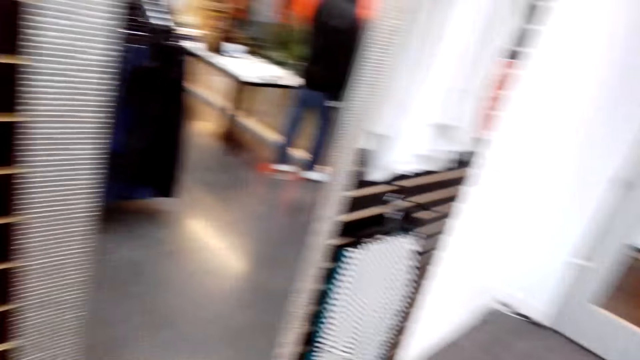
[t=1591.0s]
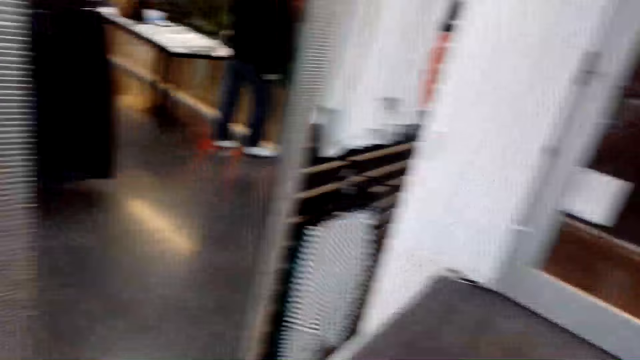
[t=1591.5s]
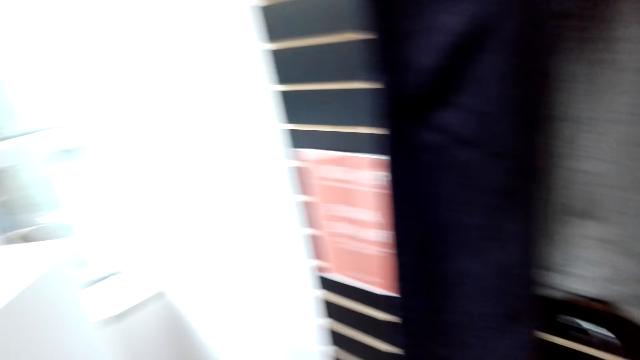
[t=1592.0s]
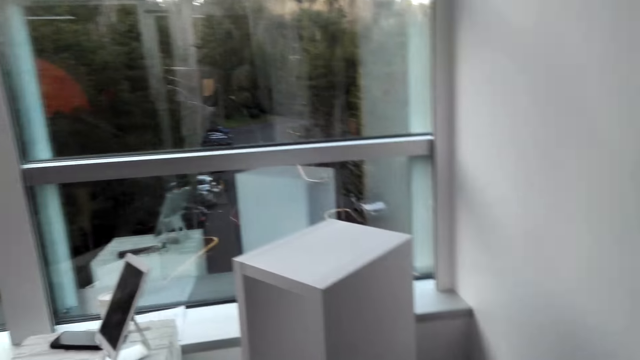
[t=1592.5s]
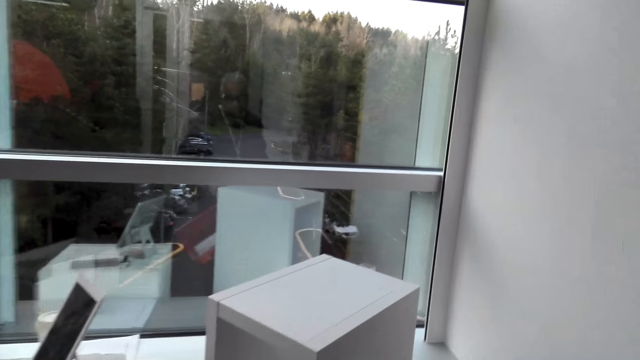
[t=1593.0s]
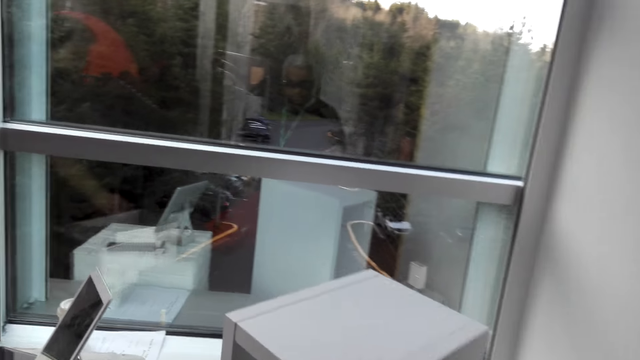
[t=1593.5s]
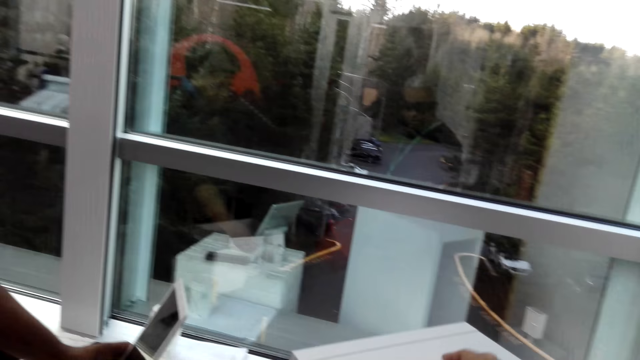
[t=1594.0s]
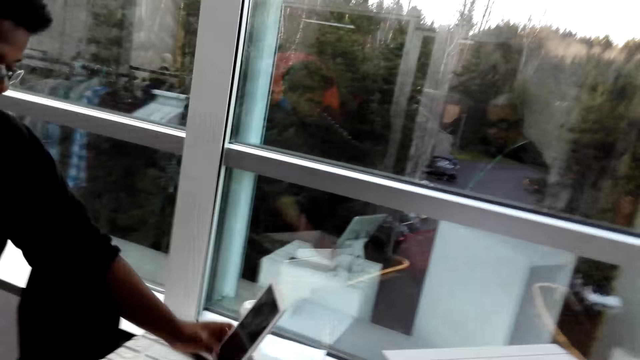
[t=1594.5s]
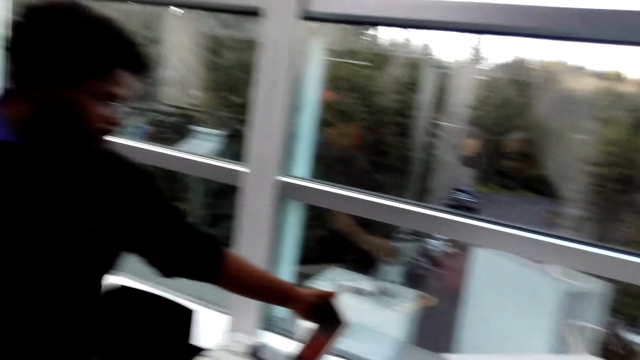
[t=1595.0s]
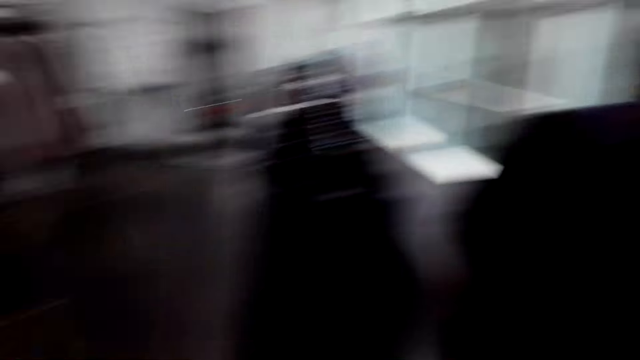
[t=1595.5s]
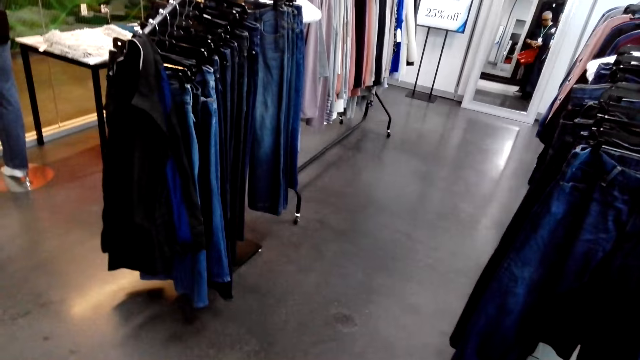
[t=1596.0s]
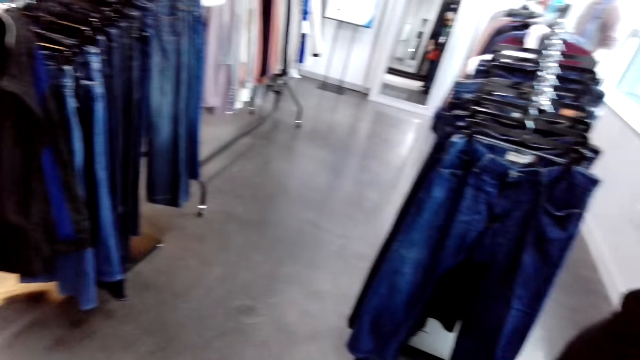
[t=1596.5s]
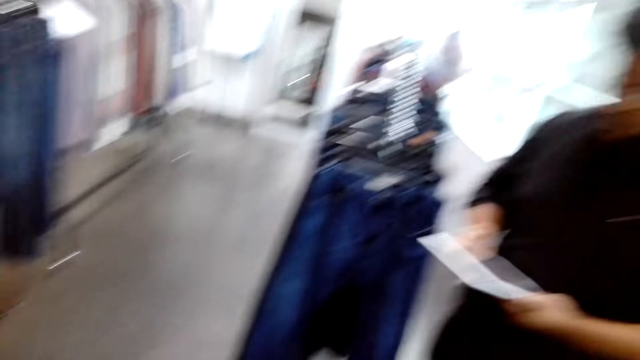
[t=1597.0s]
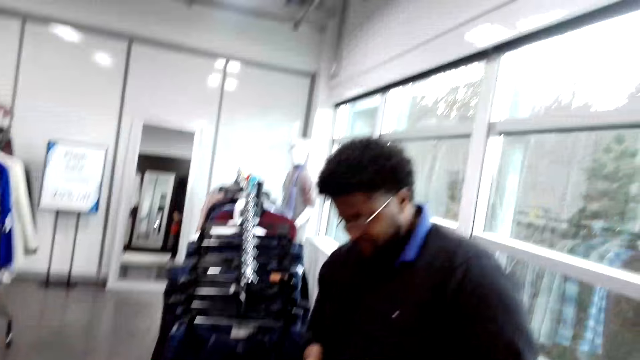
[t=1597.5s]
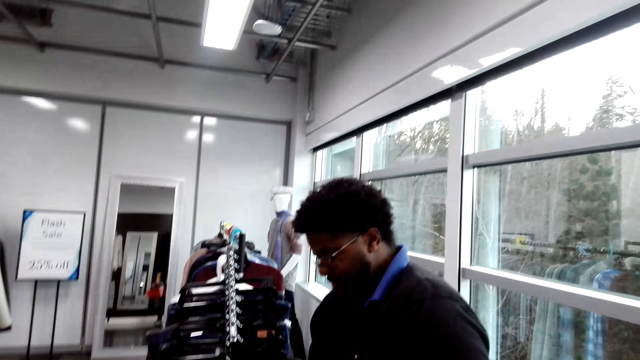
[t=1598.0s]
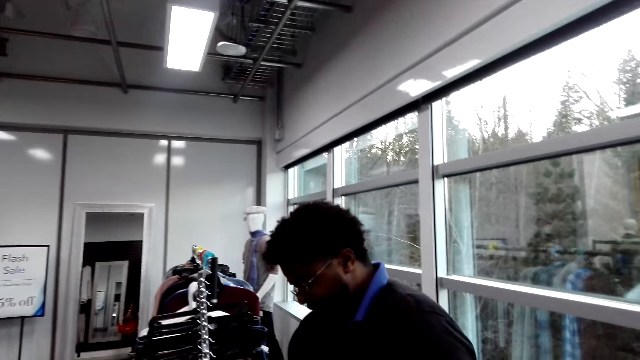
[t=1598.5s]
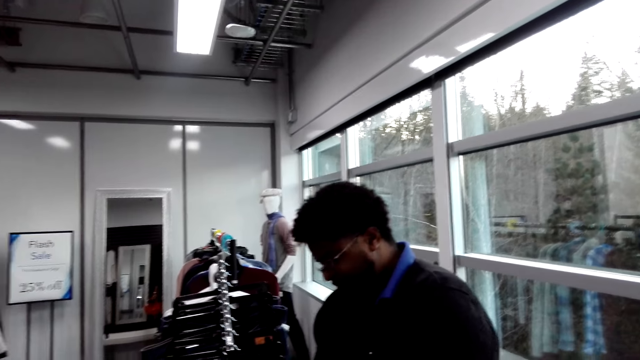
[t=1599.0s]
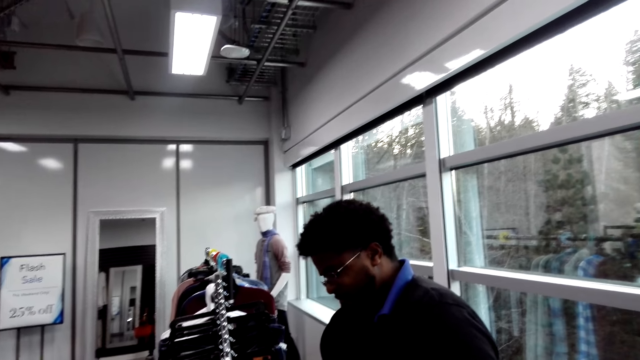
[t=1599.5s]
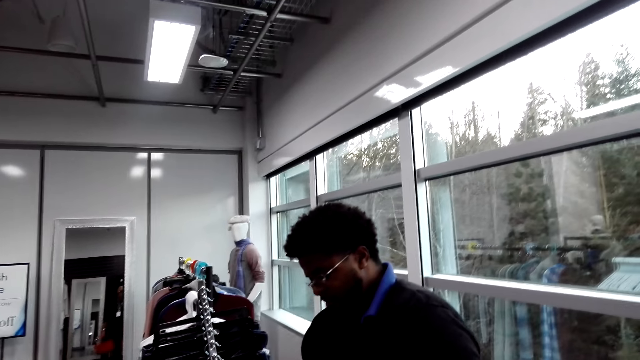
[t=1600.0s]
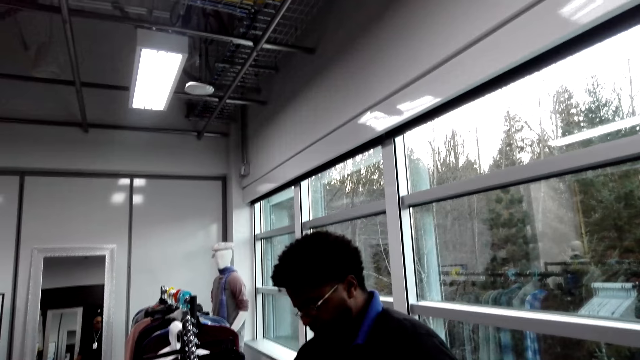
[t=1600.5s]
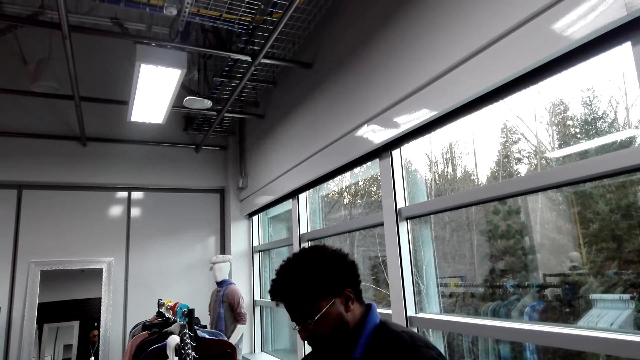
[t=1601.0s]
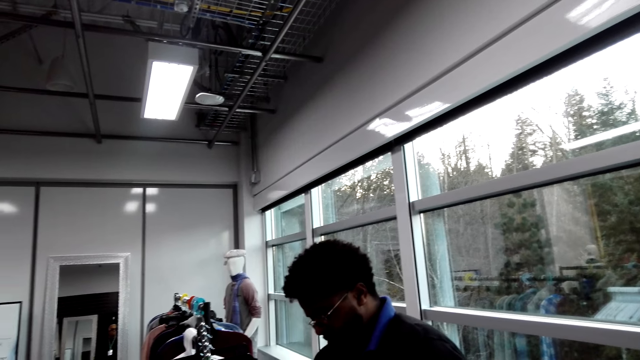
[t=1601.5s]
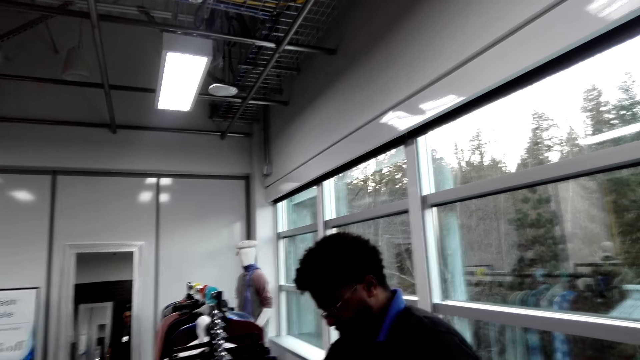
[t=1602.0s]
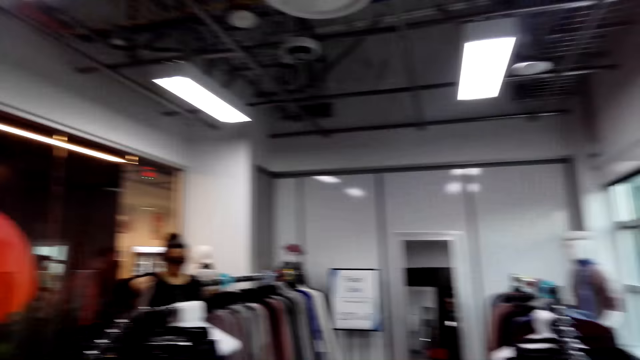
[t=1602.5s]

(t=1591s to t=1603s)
The camera wearer walks around the shop. They look around the shop. They converse with a man.

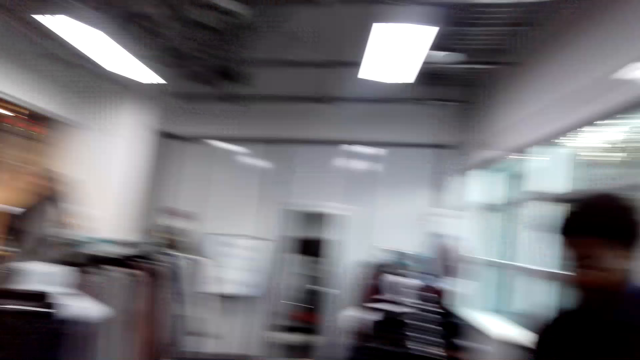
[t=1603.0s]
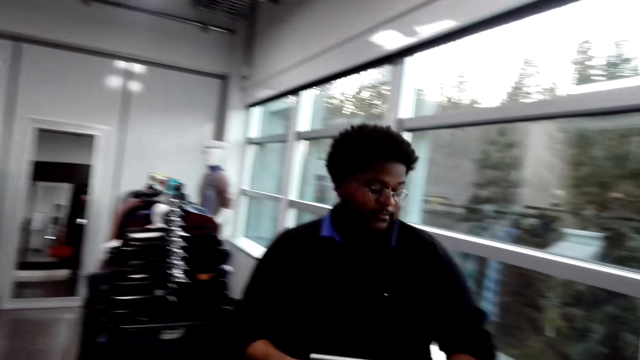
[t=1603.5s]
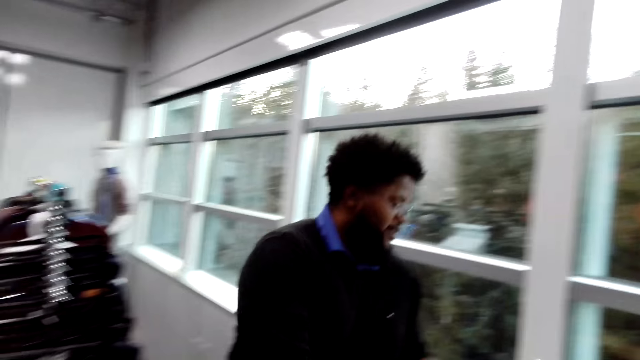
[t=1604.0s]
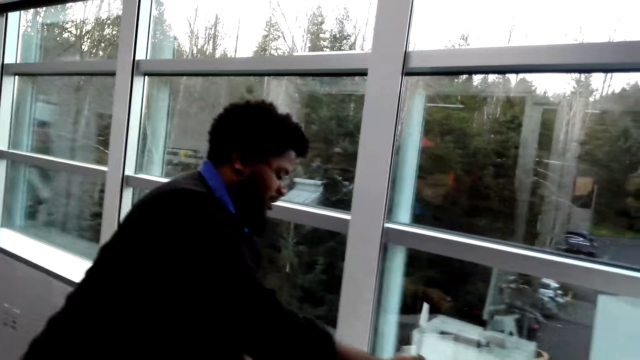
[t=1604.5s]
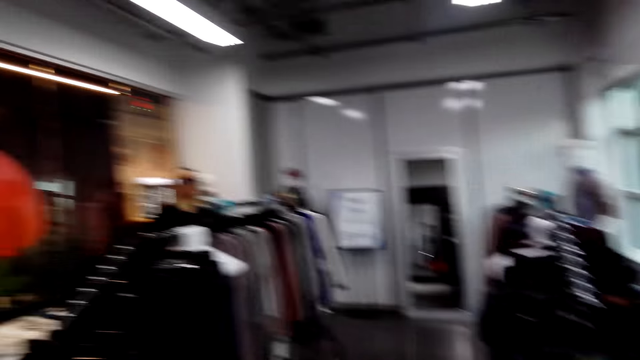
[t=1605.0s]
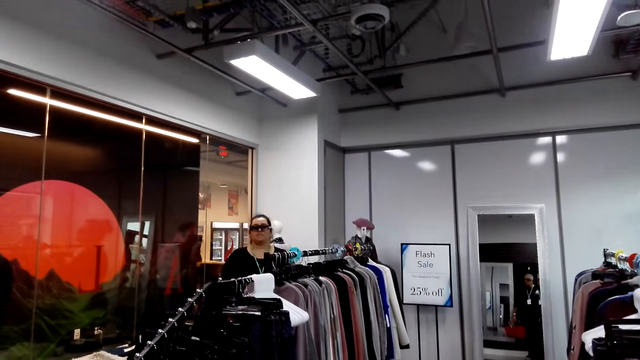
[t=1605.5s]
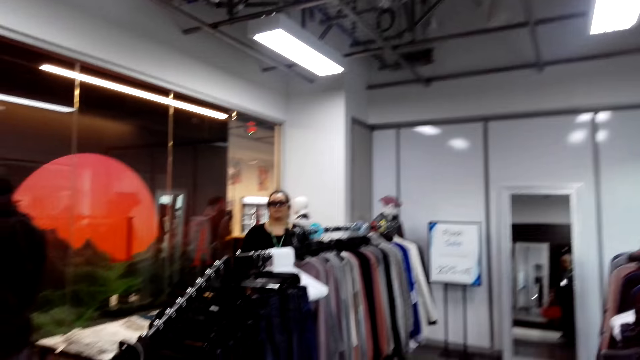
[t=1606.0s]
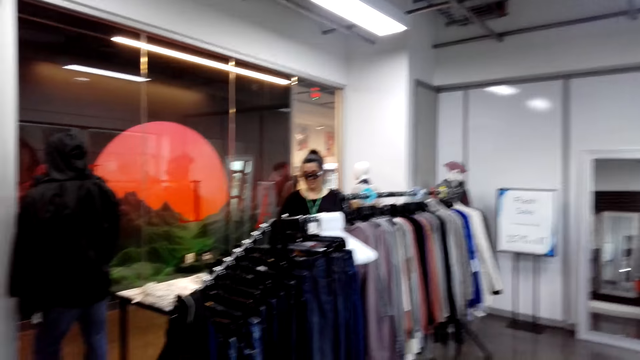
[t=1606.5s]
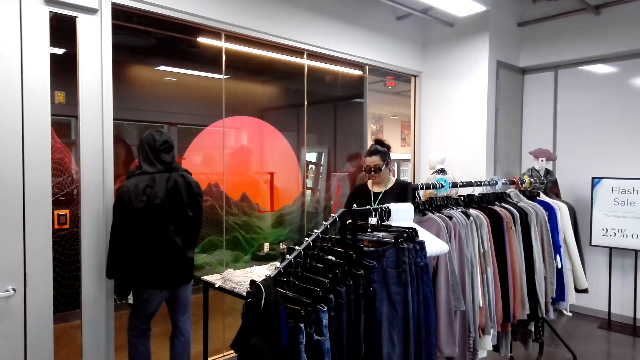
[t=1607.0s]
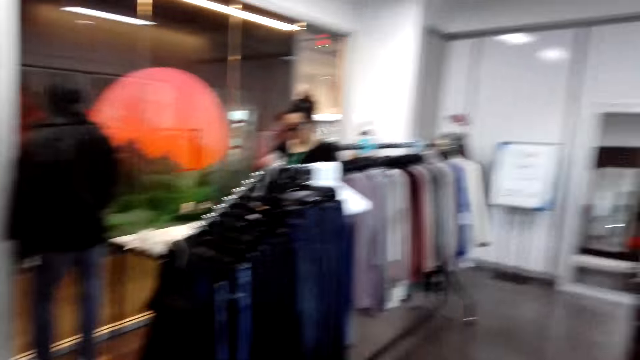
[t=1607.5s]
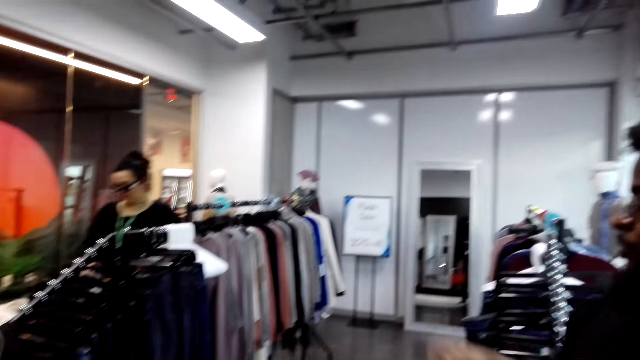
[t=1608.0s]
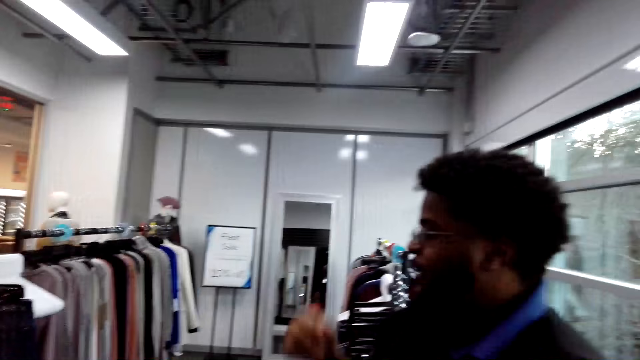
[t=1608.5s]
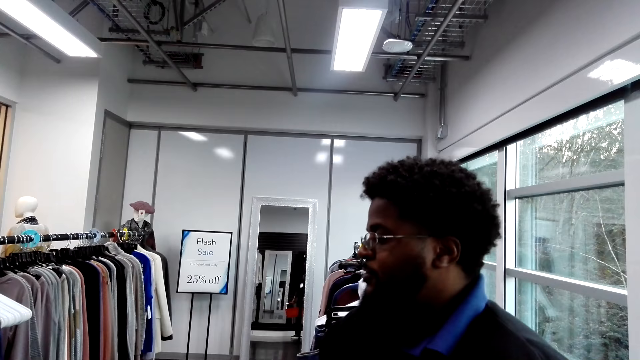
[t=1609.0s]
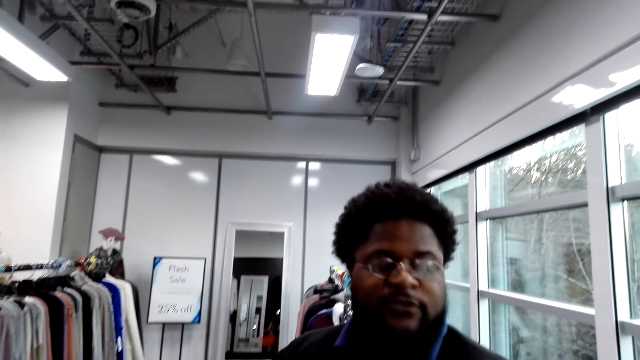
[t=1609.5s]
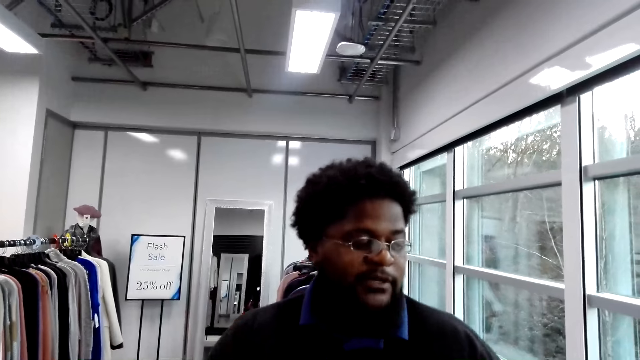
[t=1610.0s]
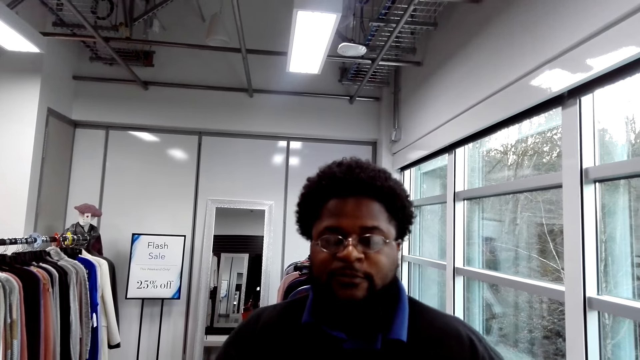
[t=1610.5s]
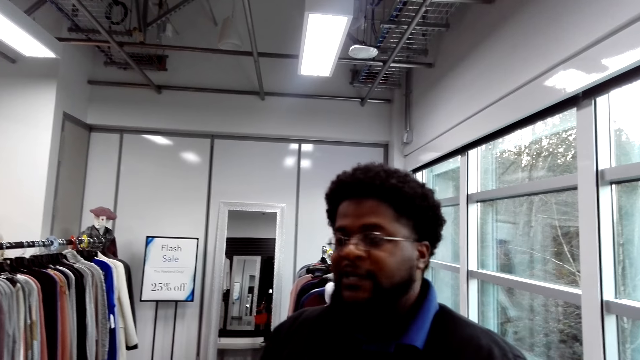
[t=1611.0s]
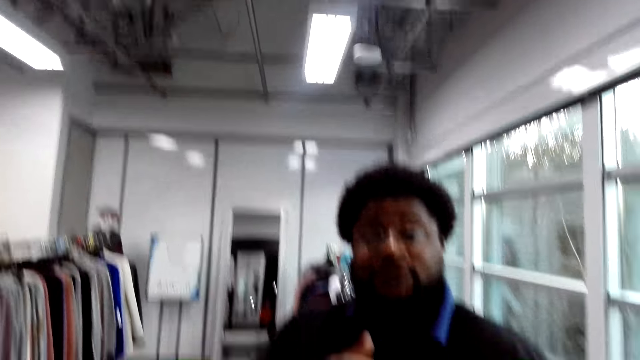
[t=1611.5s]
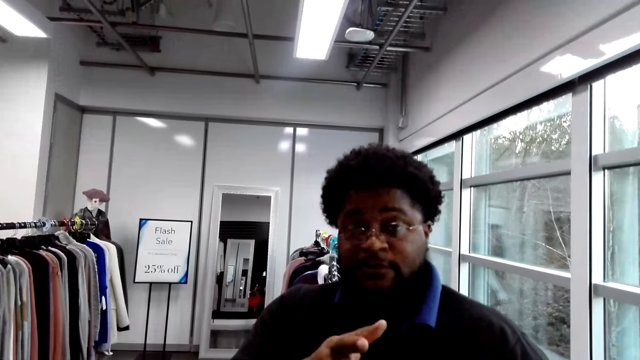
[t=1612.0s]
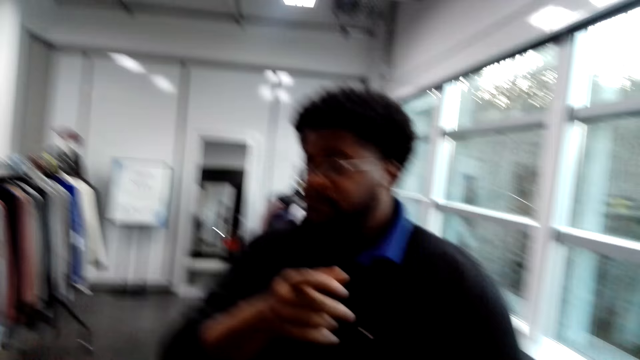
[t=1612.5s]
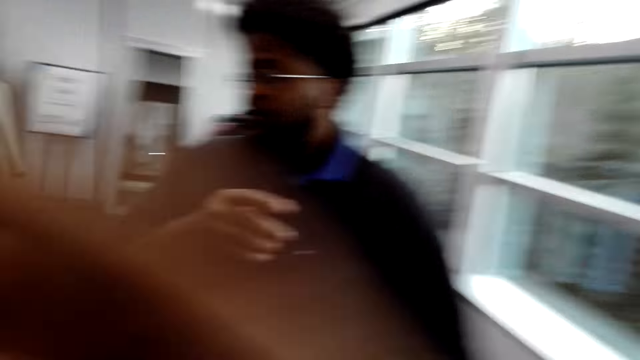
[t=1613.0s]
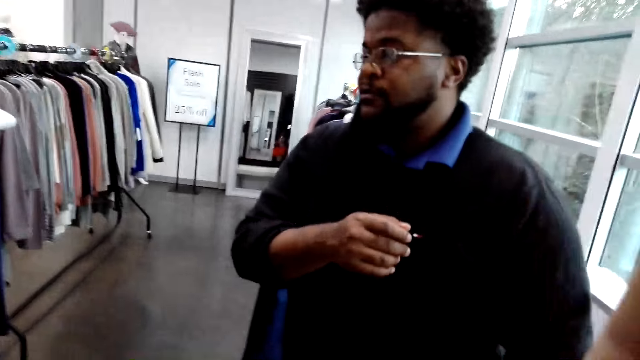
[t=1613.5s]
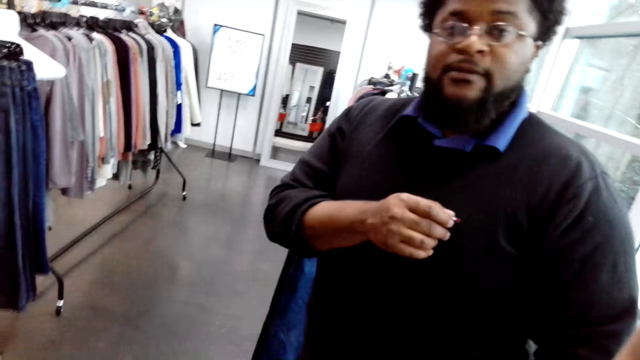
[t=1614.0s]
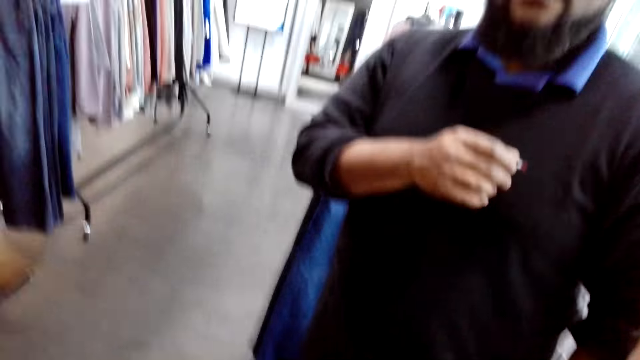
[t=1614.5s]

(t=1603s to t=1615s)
A cashier man talks to the camera wearer. The camera wearer talks to the cashier man. They adjust the camera.
